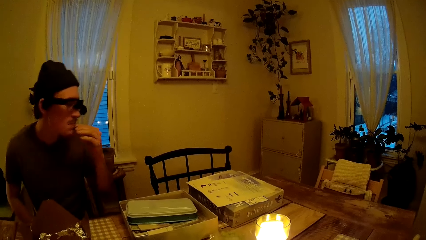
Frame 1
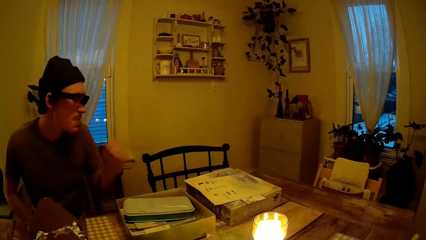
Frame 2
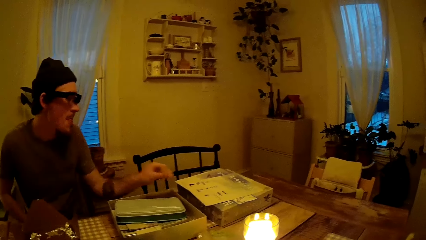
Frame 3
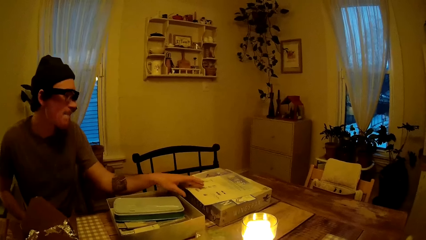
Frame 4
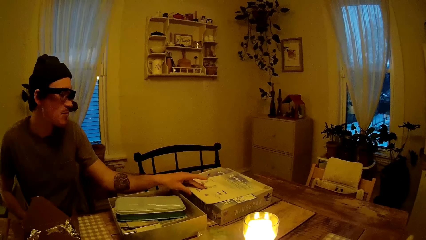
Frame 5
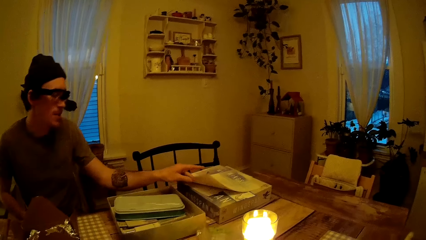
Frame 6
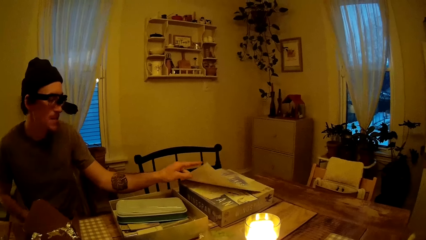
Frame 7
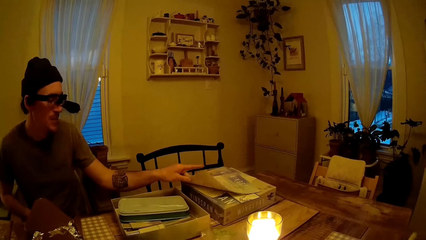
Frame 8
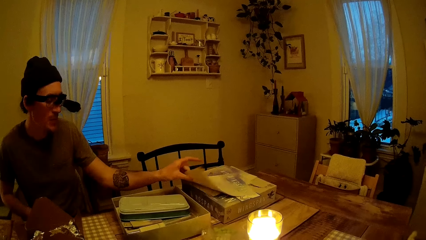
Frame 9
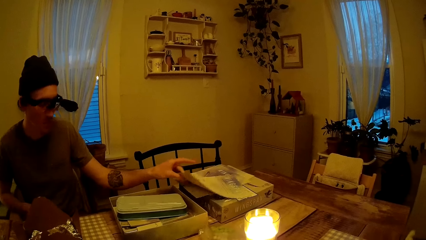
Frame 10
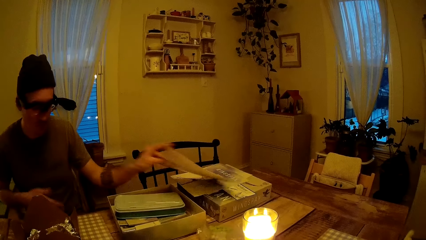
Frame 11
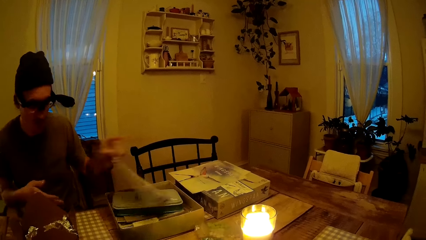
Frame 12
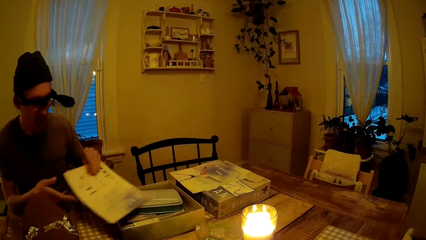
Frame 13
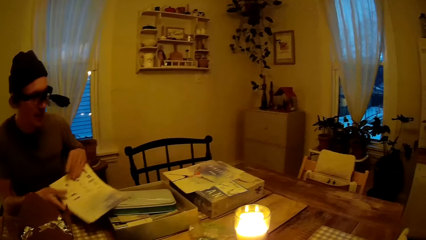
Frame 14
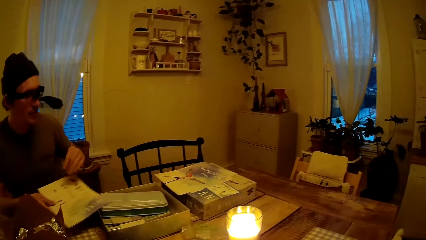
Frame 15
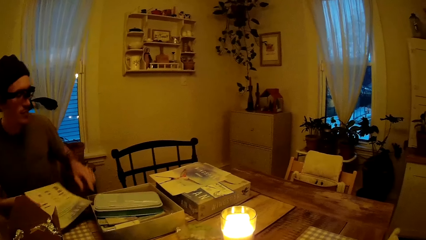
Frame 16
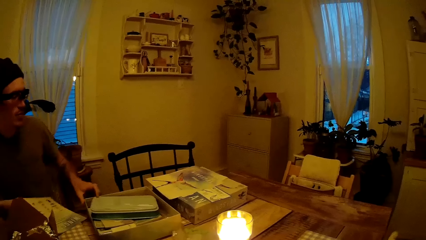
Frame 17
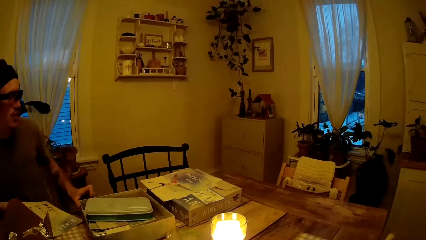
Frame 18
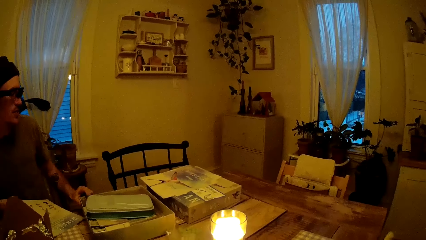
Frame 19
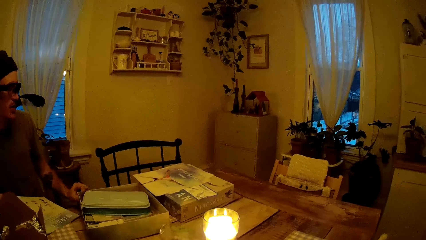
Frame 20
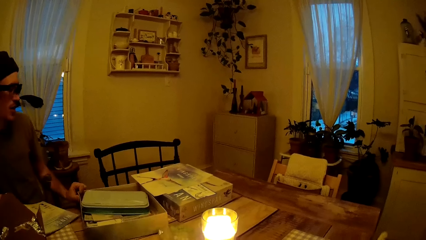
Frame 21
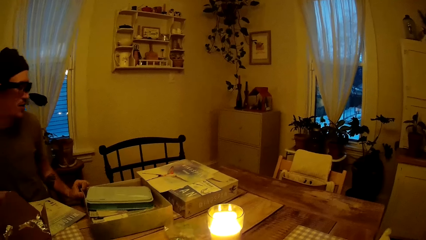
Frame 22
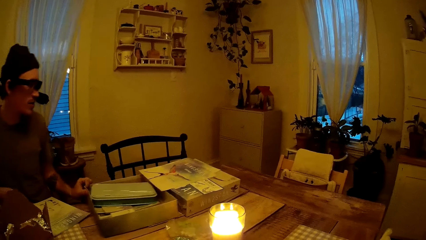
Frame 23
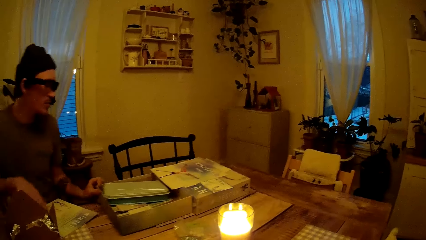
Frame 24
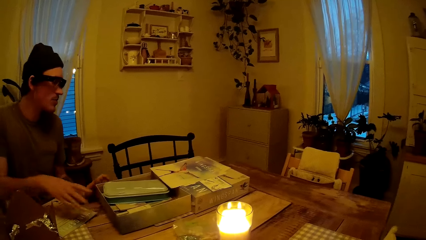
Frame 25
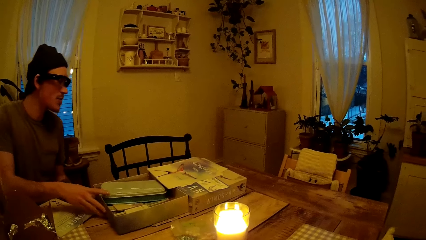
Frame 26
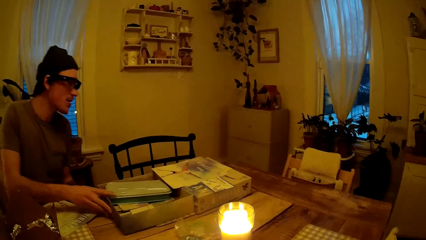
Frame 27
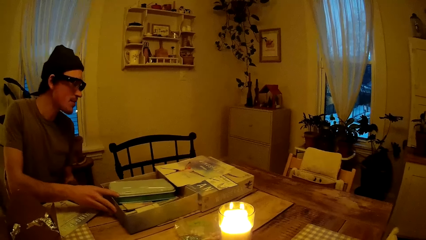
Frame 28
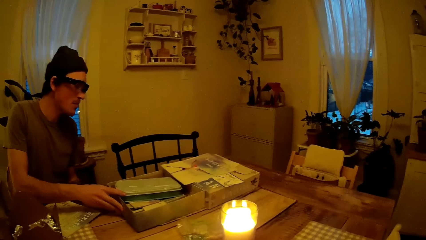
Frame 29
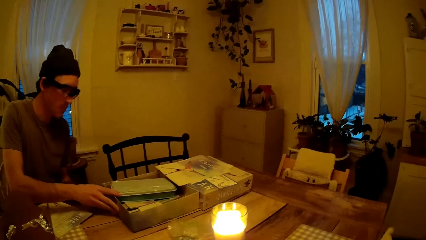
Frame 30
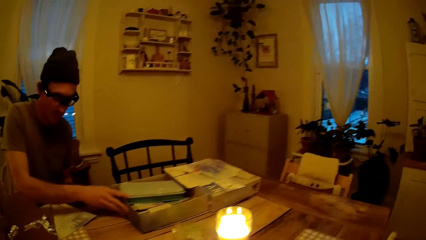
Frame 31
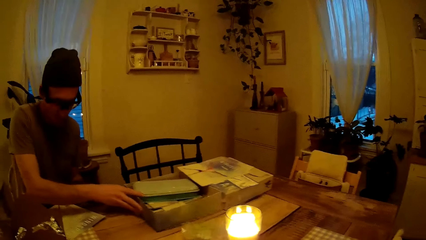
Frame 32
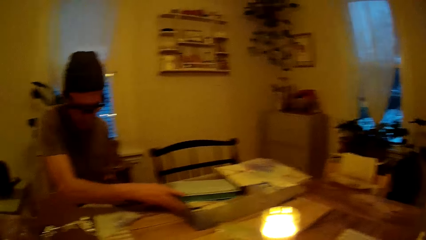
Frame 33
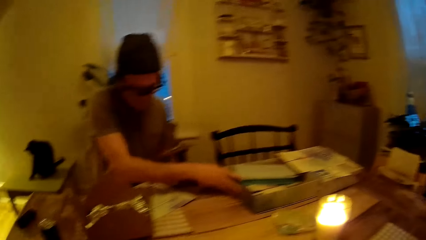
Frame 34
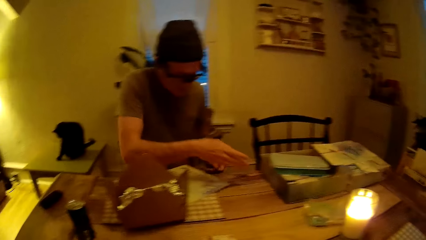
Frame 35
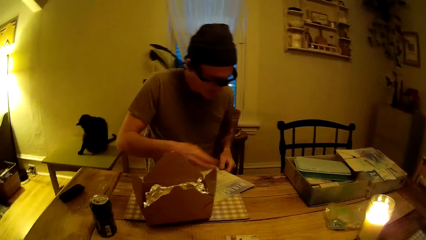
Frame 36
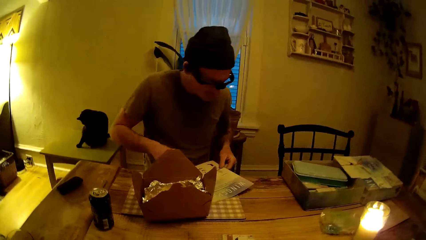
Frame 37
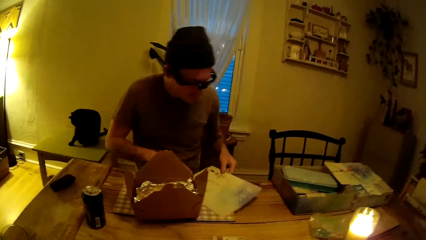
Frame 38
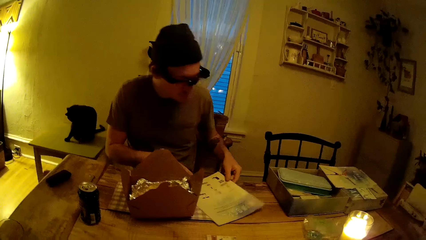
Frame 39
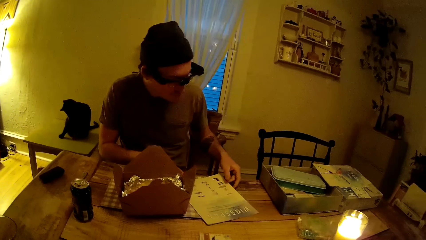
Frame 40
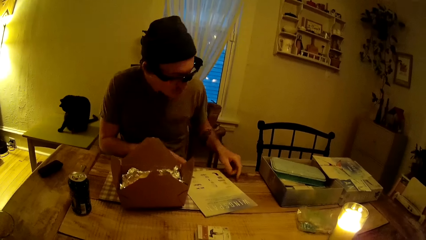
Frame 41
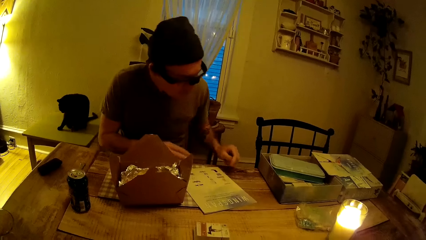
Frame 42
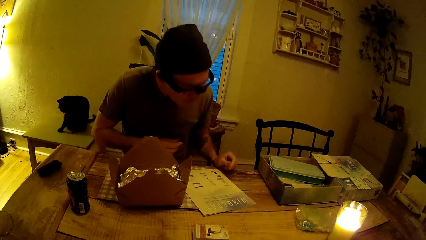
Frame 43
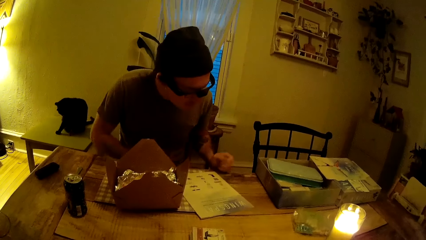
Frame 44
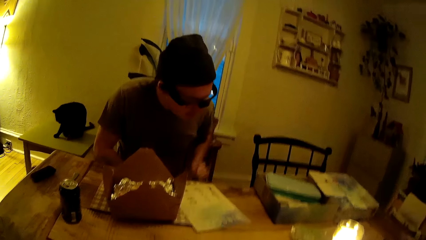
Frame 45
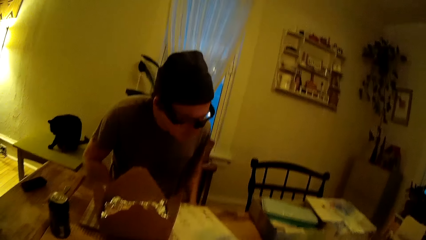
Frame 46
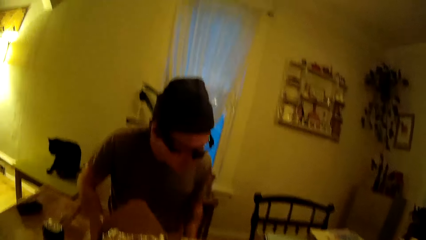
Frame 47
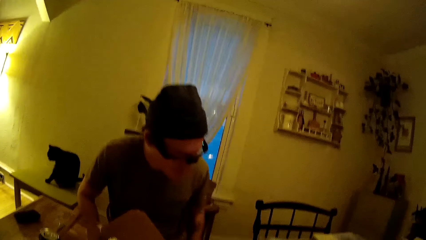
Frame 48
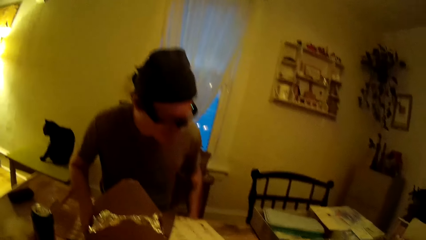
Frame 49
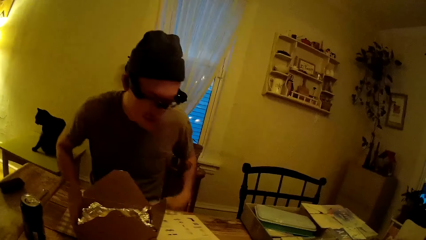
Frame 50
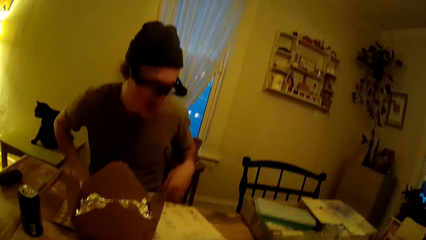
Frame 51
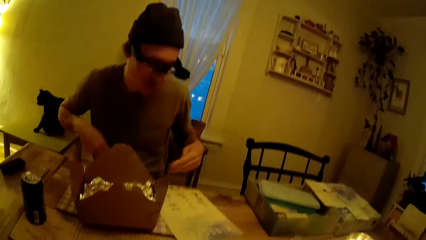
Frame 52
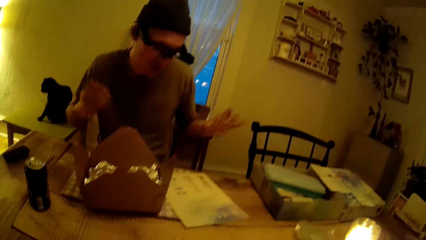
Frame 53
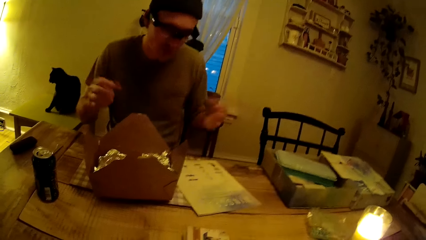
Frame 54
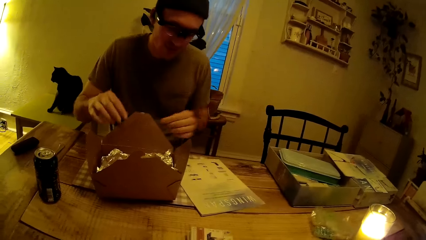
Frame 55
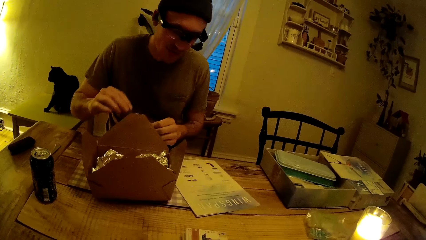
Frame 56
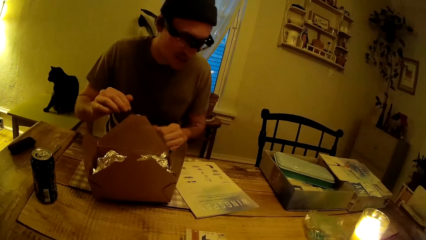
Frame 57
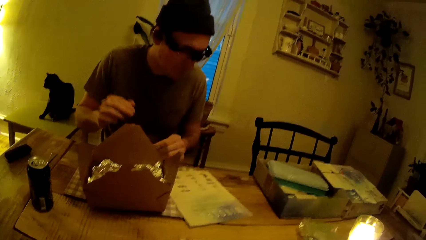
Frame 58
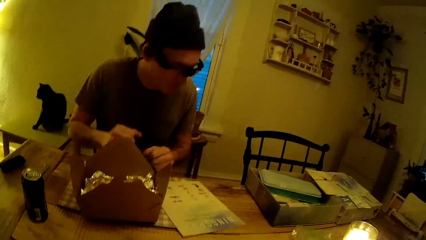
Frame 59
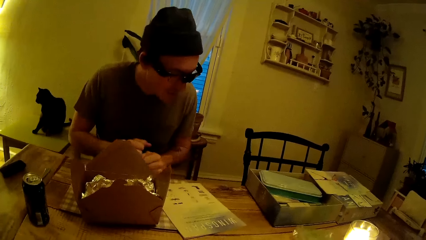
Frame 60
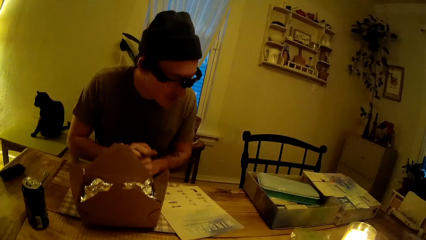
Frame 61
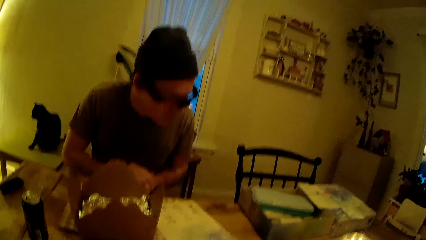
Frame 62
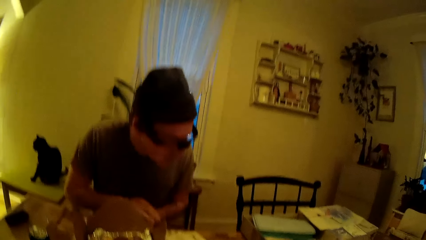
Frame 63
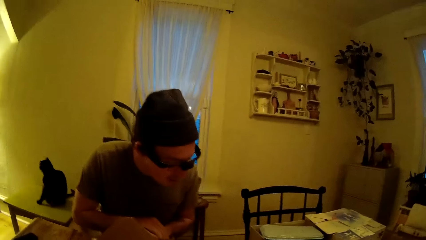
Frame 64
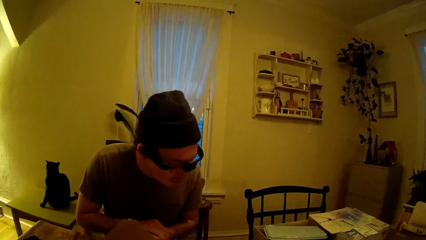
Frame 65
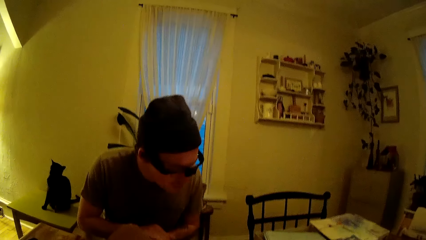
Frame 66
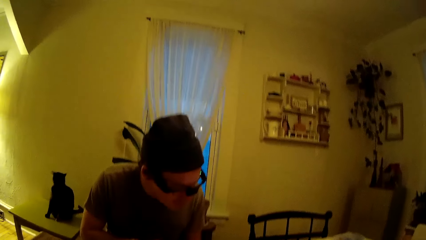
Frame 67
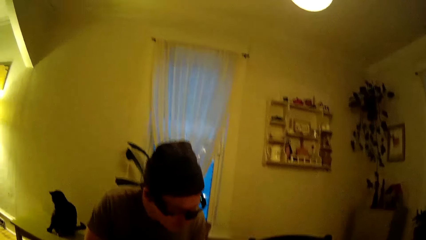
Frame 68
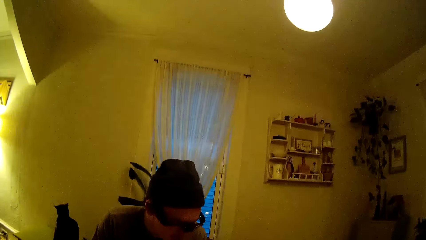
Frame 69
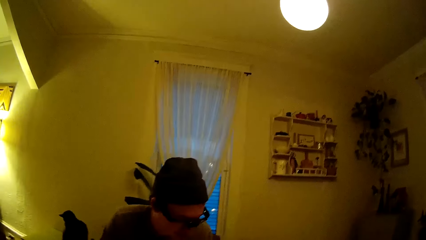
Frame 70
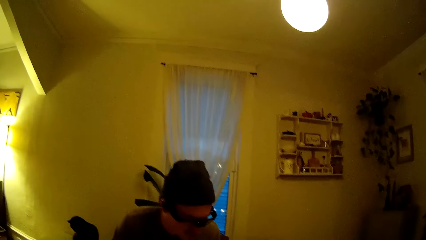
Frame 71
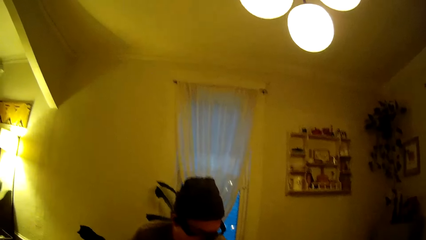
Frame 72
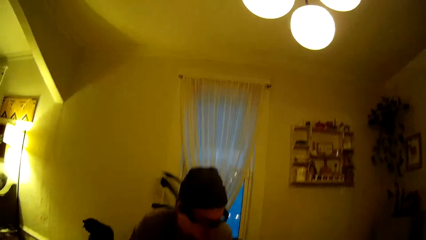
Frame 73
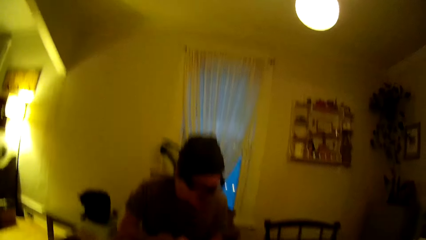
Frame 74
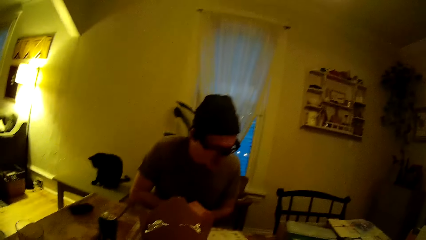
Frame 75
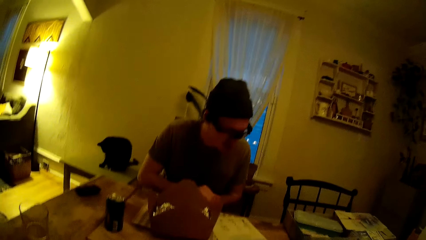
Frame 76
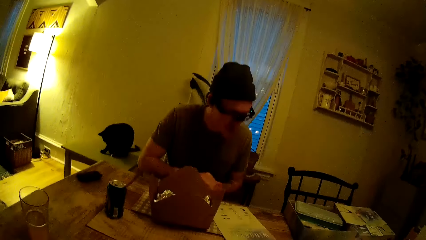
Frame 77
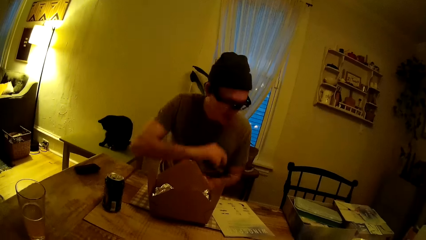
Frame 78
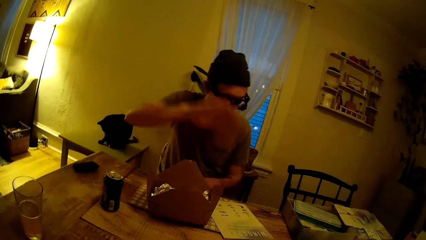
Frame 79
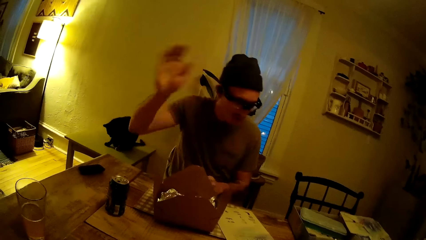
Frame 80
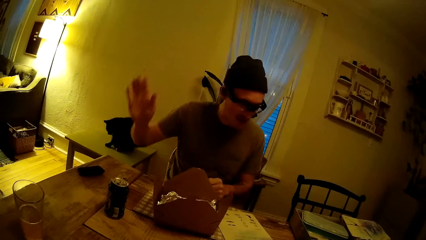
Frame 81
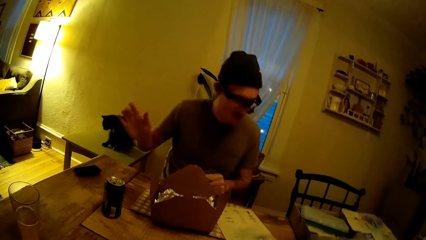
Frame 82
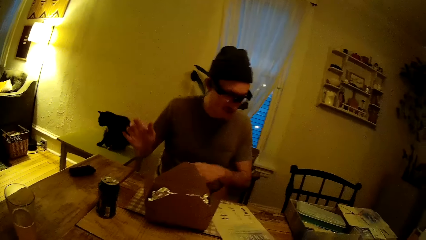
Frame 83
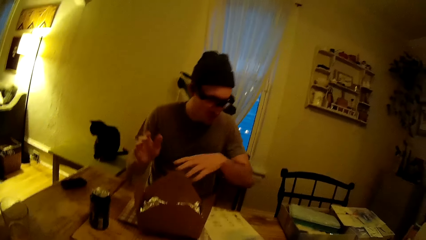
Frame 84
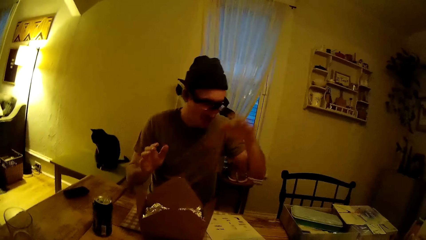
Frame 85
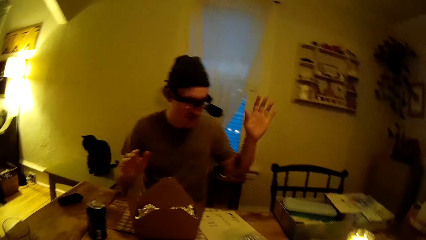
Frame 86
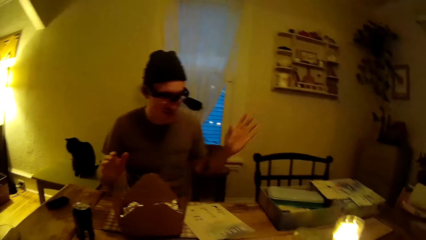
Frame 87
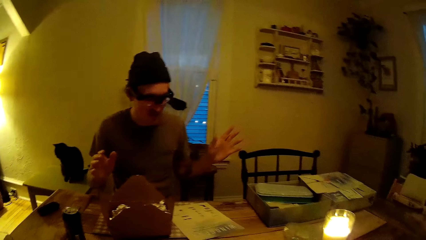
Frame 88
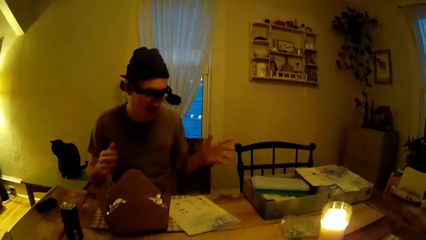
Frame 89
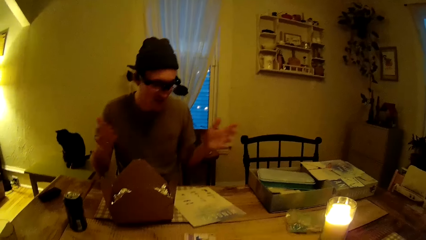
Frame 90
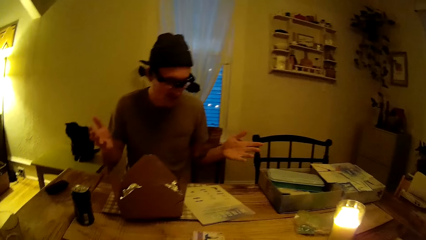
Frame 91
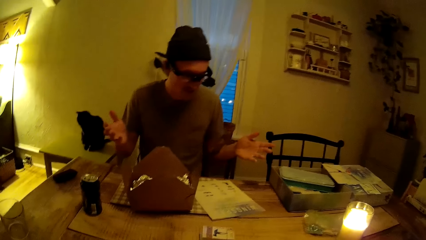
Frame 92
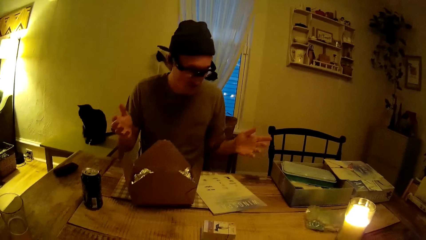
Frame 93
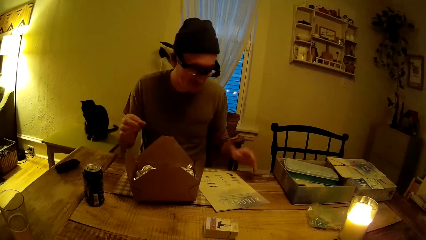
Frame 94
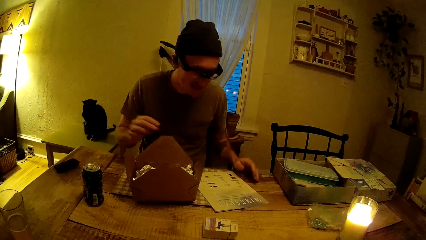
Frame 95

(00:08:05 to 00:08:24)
The man eats some food. He speaks to the camera wearer. He takes the instruction manual or piece of paper on the lid of the board game with his left hand. He moves the instruction manual to his right hand. He shifts the board game on the table with his left hand. He shifts the board game on the table with his right hand. He moves the piece of paper on the table. He speaks to the camera wearer. He reads from the instruction manual on the table. The camera wearer speaks to the man. The man waves his right hand. He waves his left hand.
